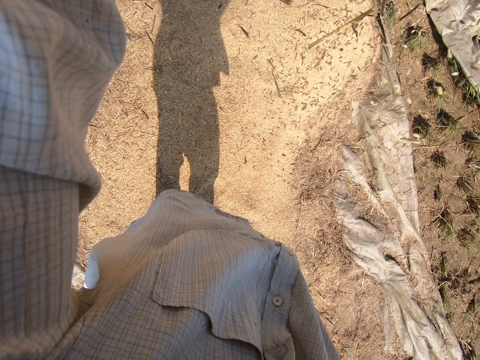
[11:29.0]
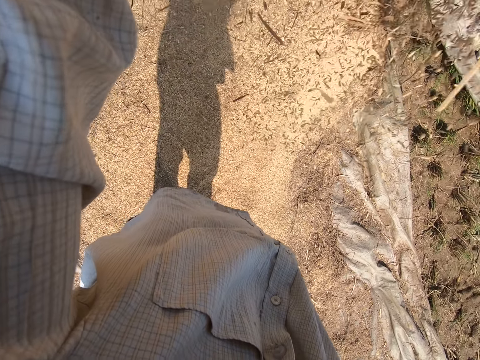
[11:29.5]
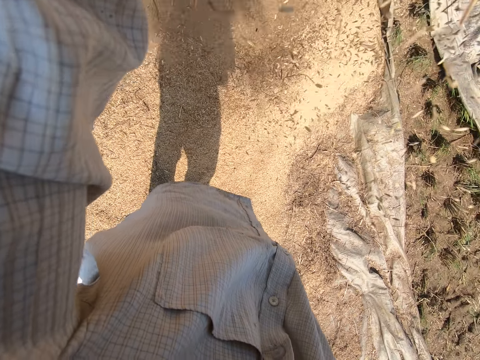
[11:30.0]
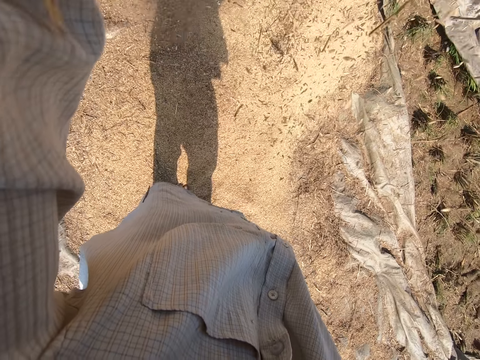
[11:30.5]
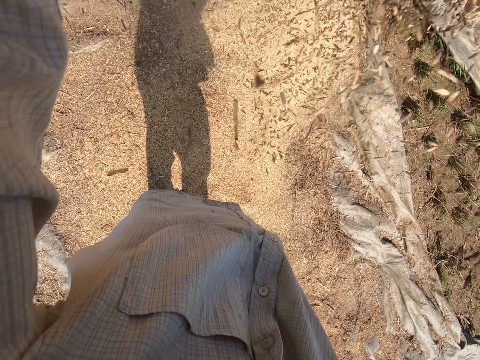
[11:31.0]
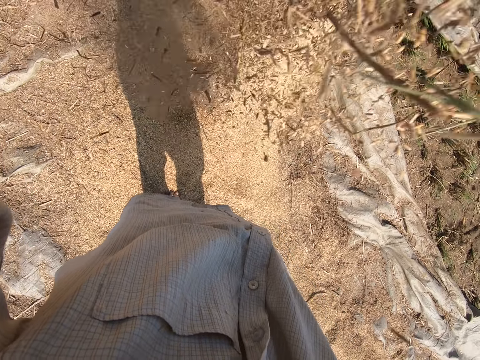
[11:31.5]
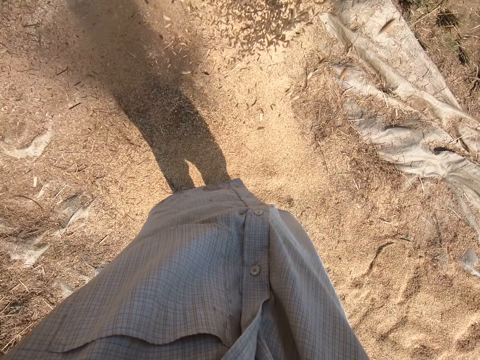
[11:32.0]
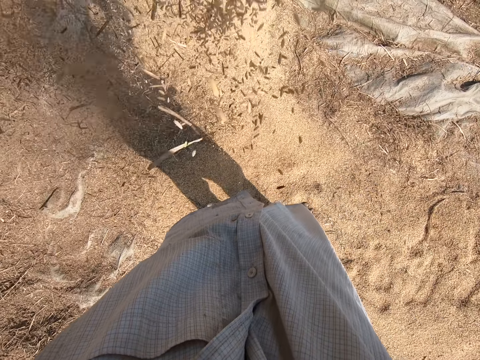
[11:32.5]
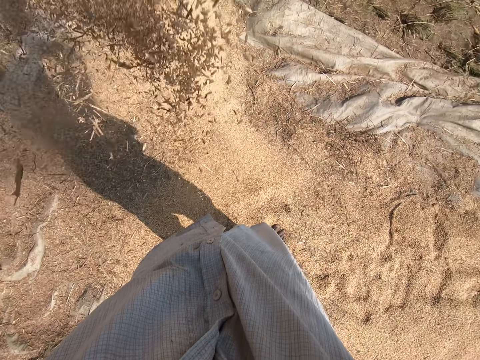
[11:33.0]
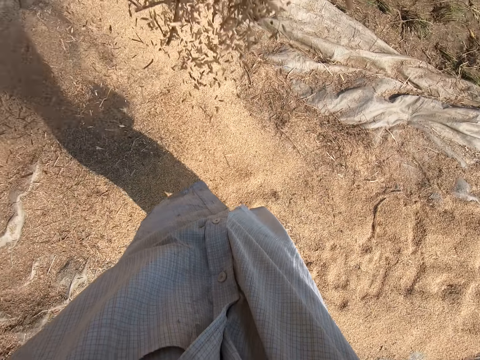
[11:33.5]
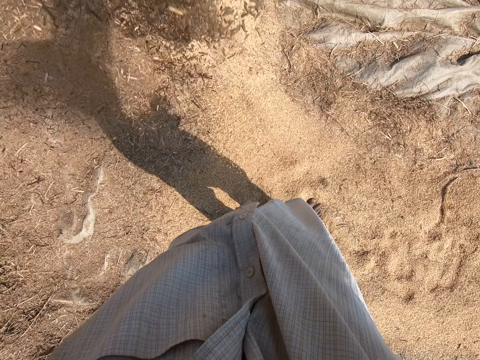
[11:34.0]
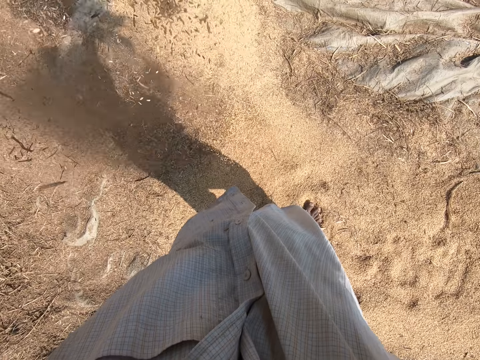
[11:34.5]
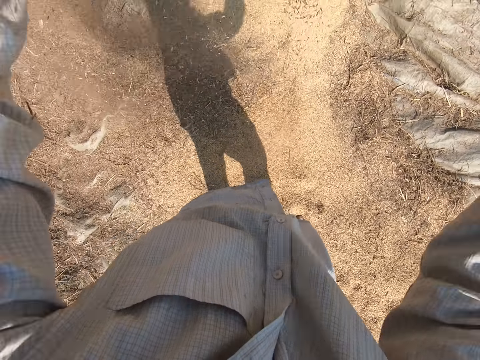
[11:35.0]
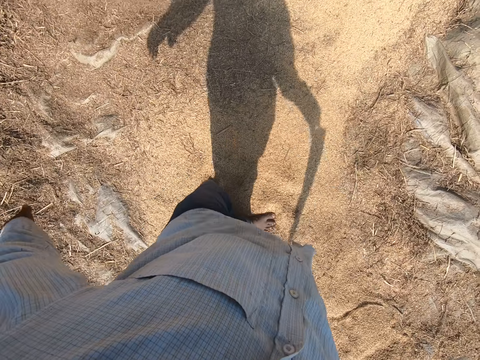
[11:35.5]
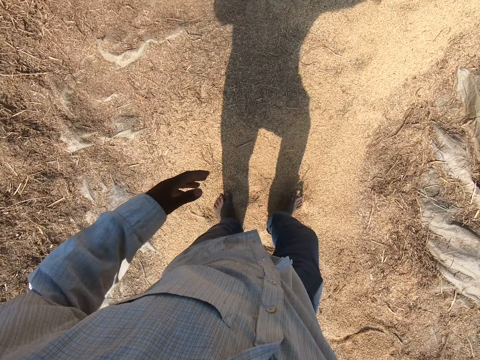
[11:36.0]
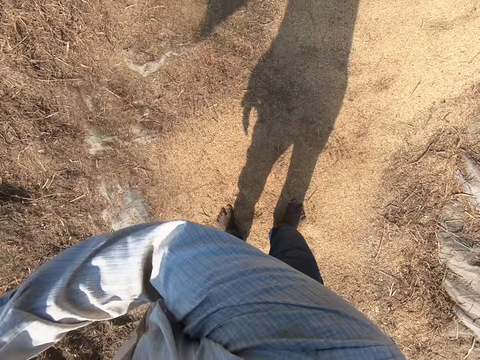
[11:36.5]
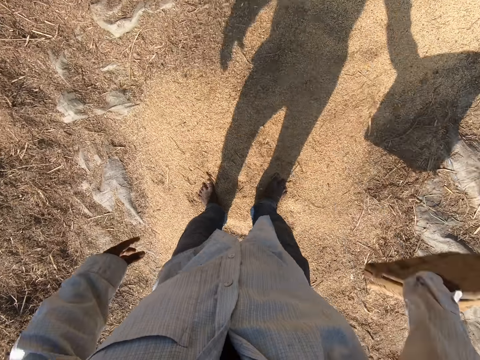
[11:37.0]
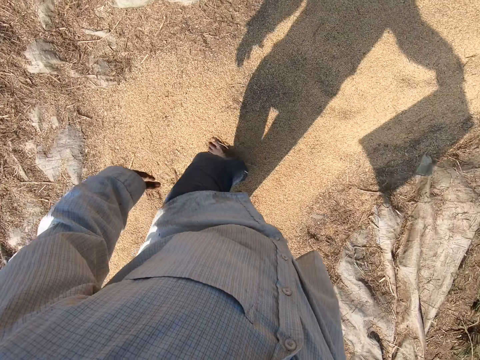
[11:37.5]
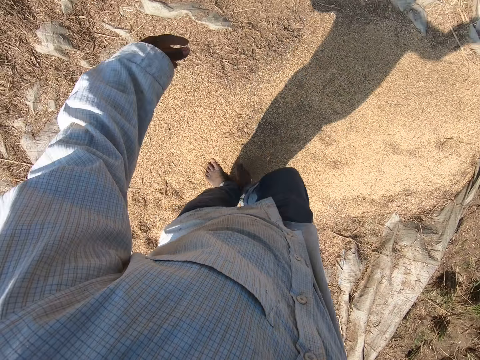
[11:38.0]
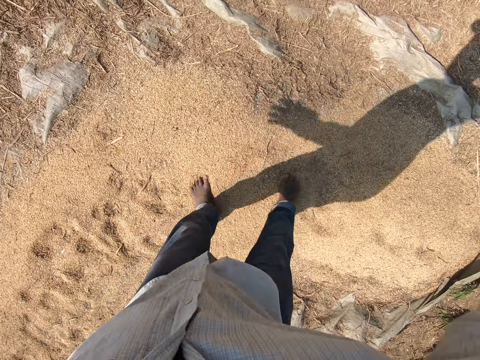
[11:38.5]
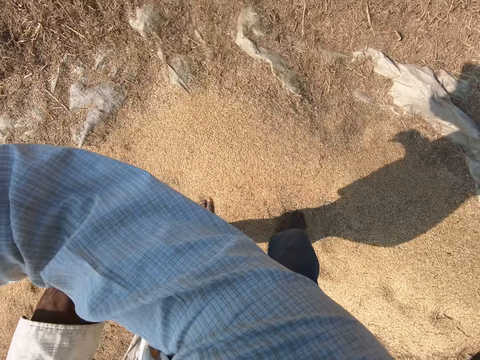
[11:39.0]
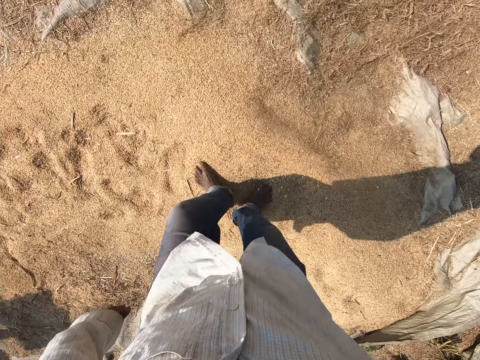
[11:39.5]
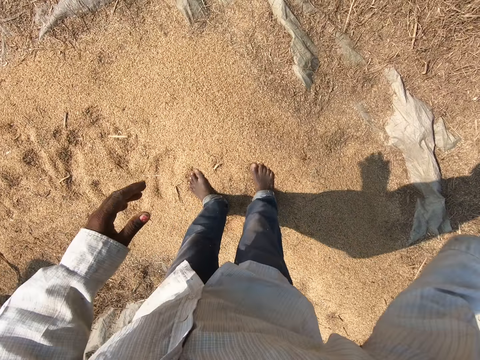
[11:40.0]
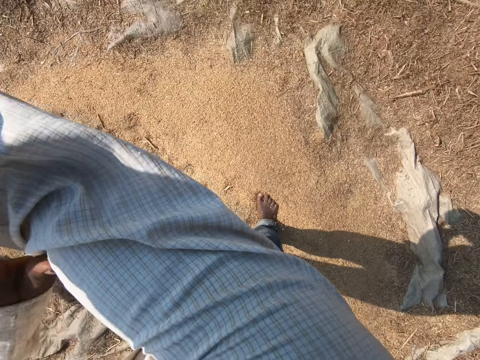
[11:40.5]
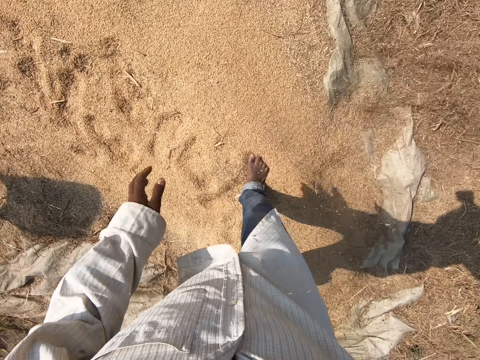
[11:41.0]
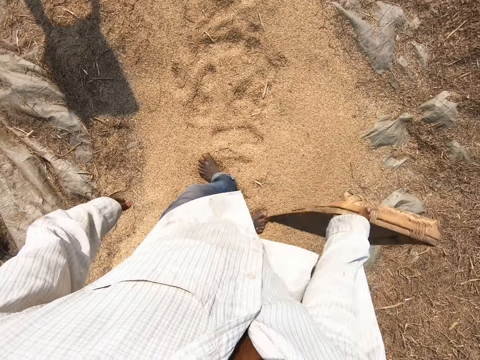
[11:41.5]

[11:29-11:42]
The camera wearer shakes the winnowing tray with his hand in the air.

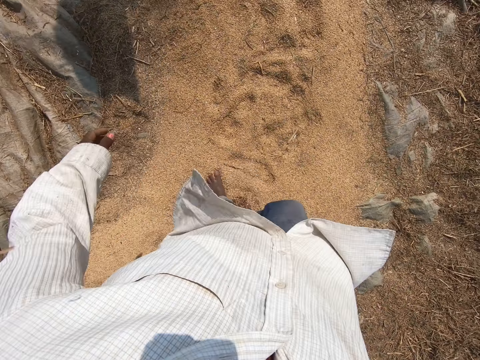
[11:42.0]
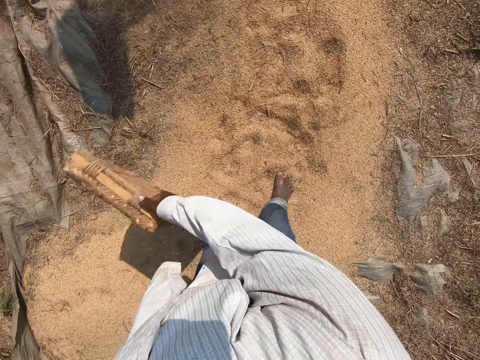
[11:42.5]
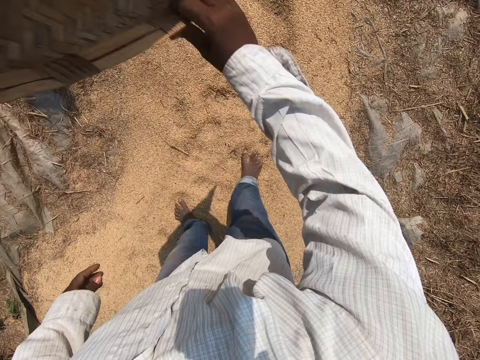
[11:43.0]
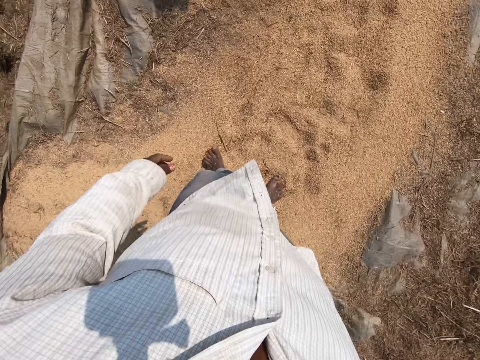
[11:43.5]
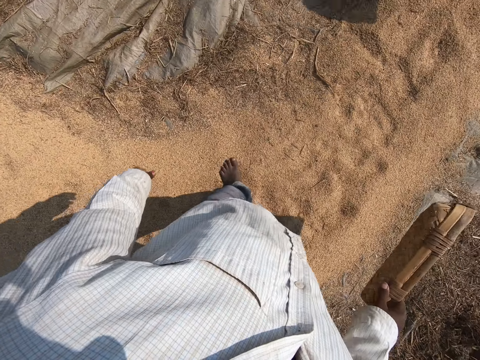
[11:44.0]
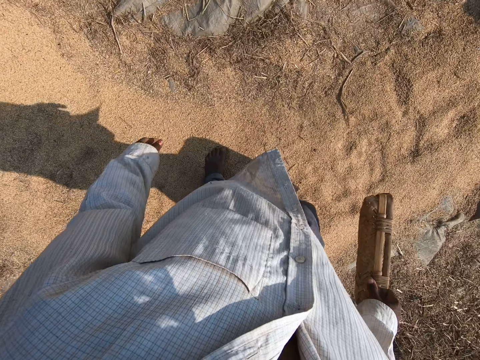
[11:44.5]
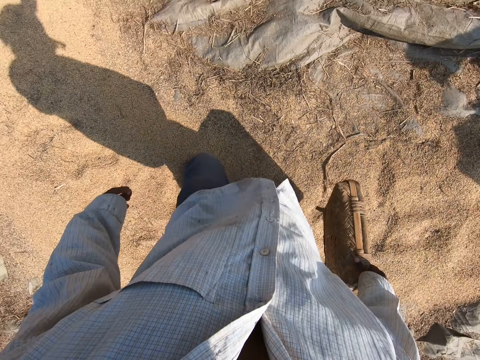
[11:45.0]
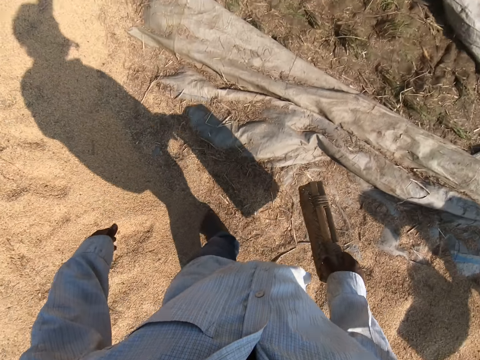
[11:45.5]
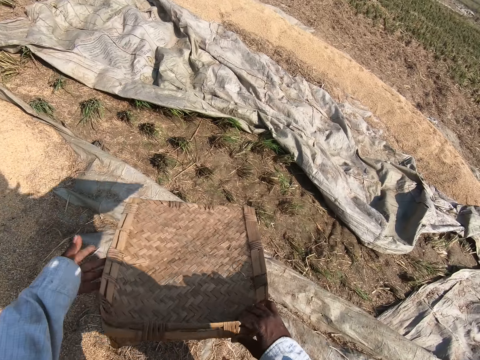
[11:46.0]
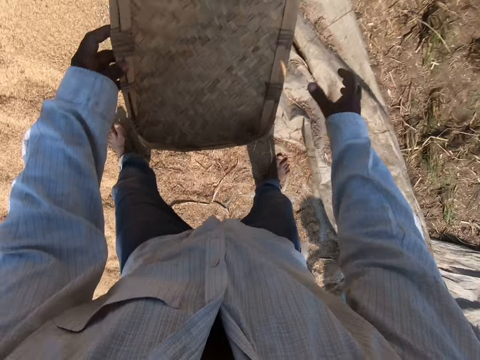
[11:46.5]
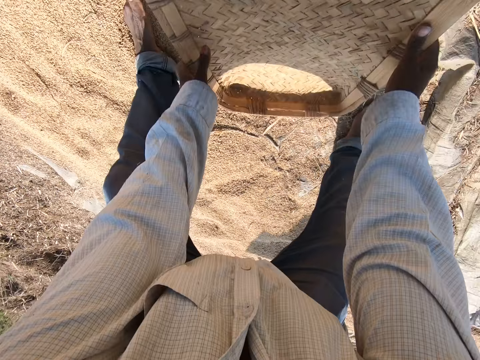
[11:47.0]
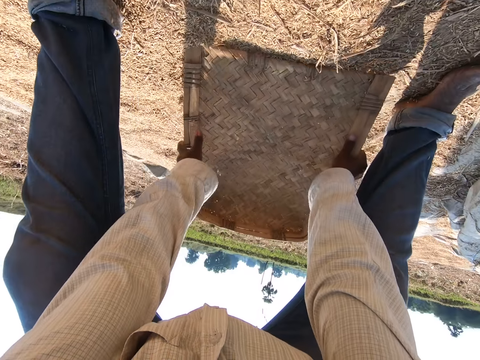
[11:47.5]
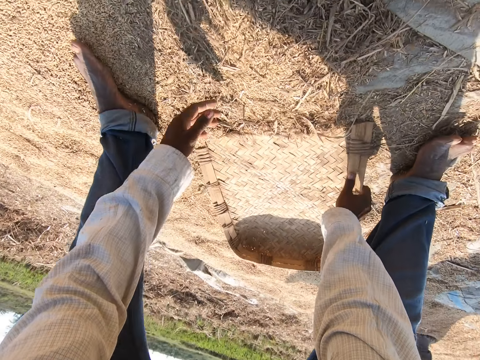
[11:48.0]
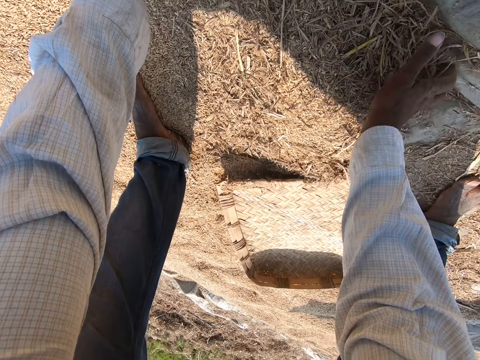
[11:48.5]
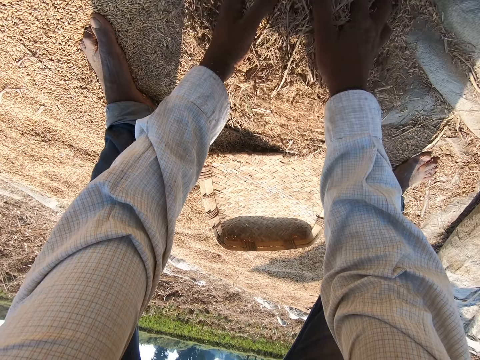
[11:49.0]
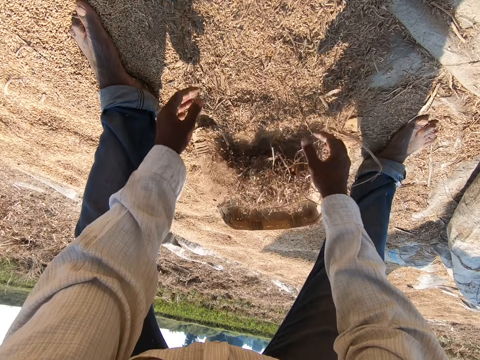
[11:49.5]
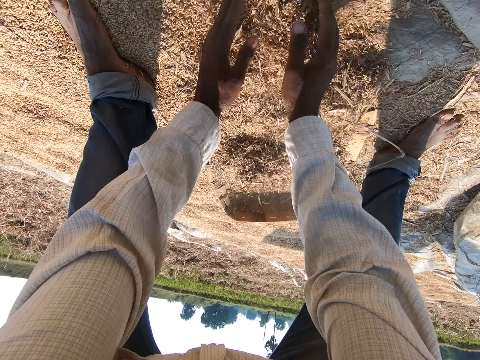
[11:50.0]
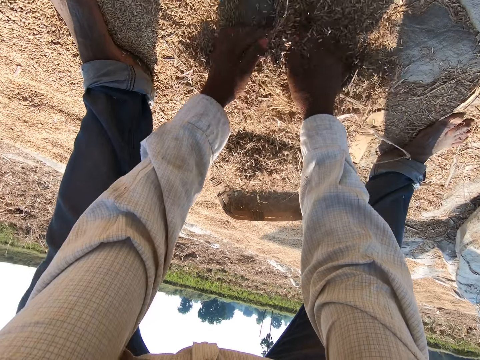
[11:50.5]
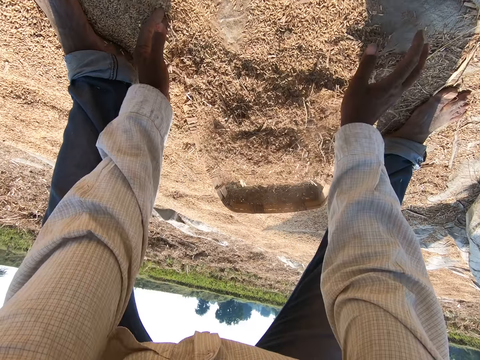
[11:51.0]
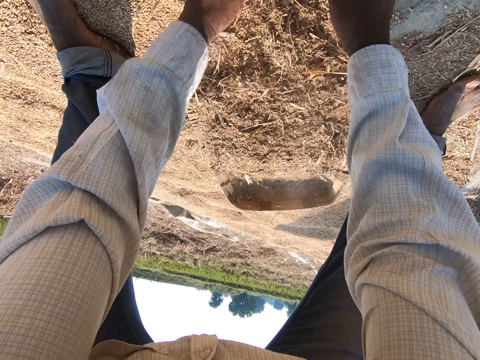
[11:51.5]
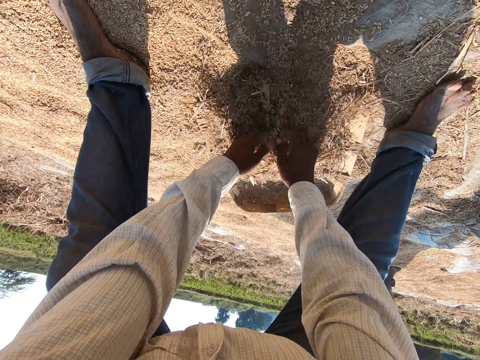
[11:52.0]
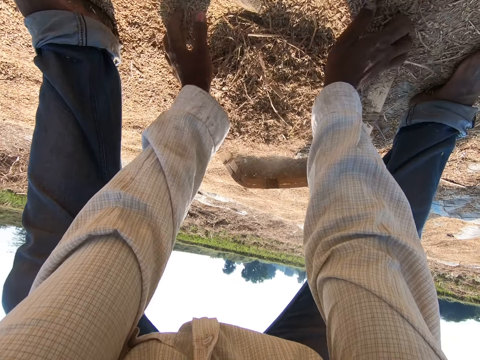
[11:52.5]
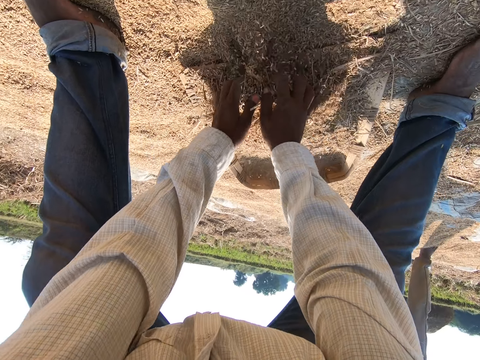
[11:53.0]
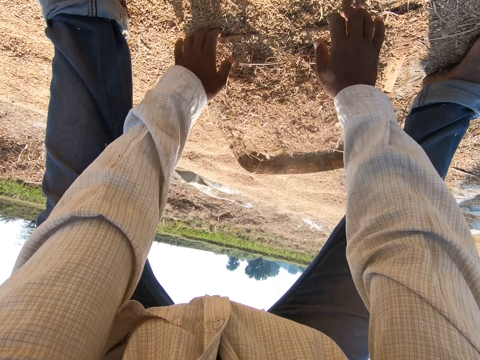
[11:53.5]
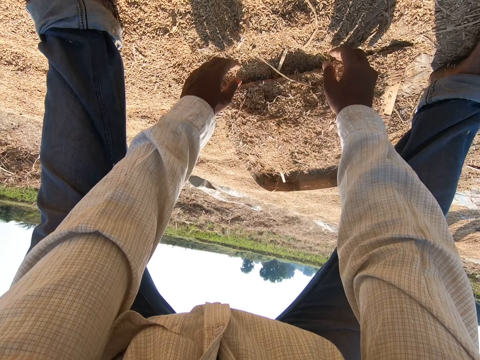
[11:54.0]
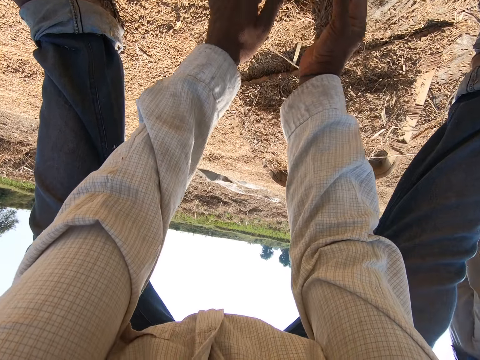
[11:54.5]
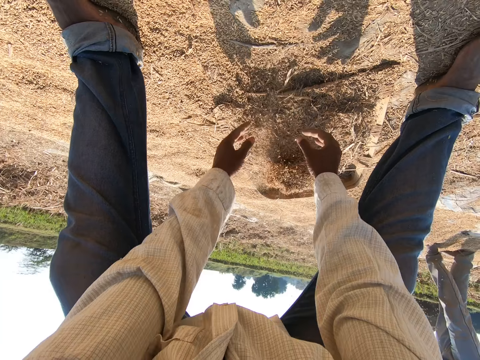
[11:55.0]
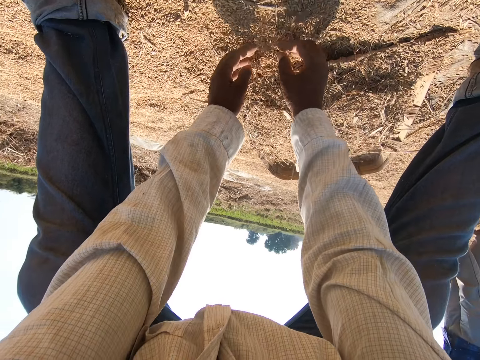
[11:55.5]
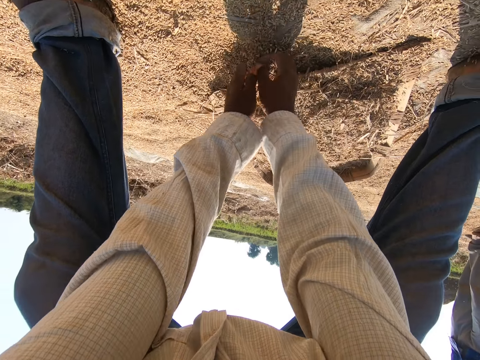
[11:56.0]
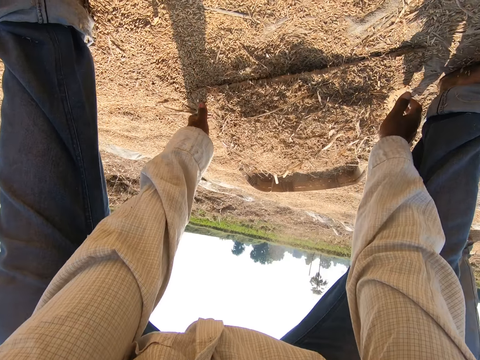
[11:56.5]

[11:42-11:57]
The camera wearer walks on the ground. They put the winnowing tray on the ground, scoop the grains on the ground, and pack the sheaves.
